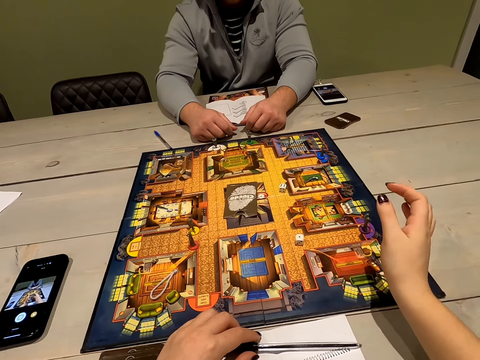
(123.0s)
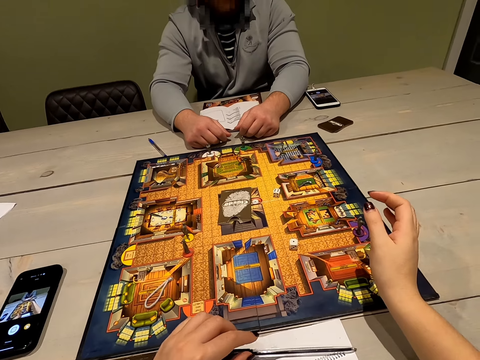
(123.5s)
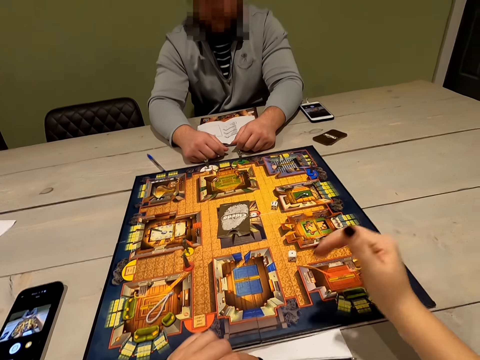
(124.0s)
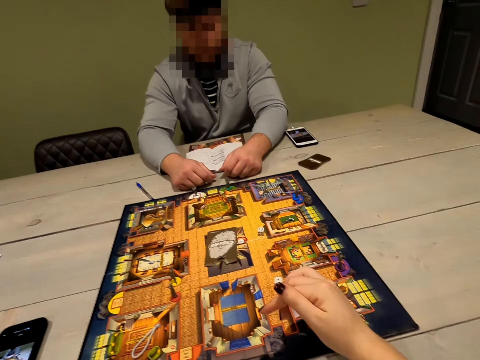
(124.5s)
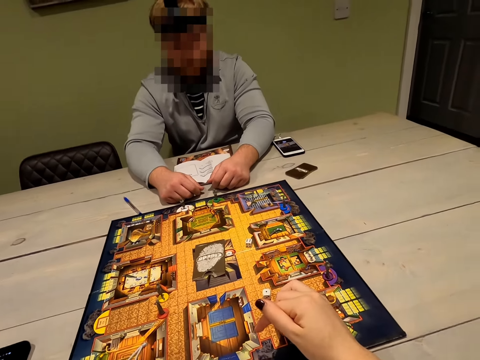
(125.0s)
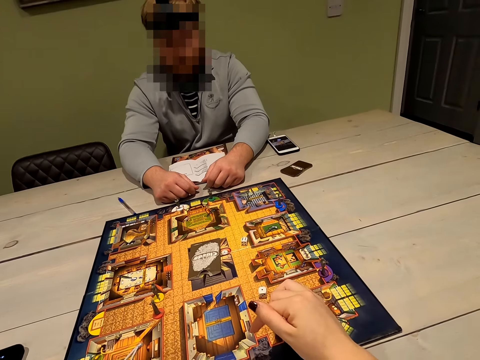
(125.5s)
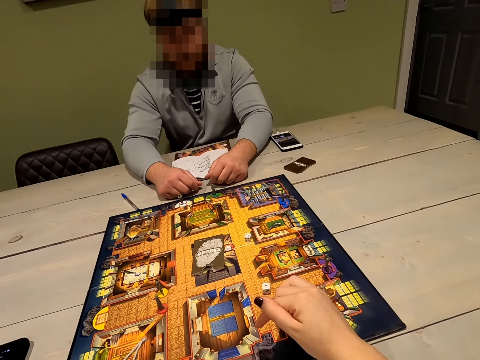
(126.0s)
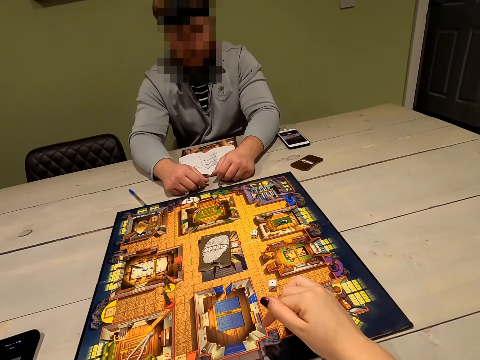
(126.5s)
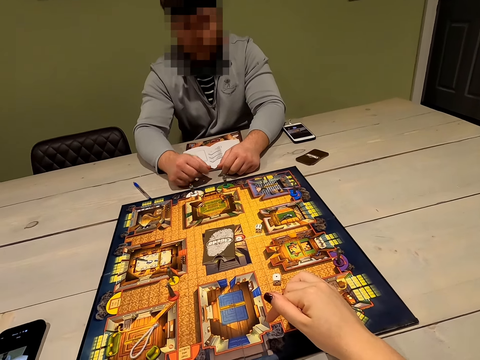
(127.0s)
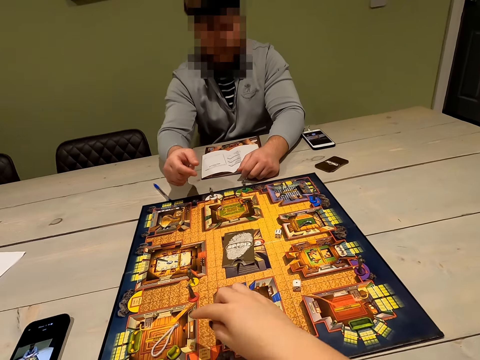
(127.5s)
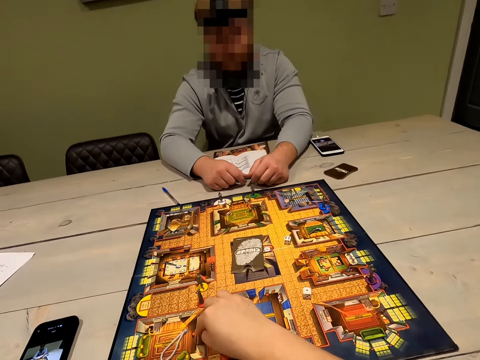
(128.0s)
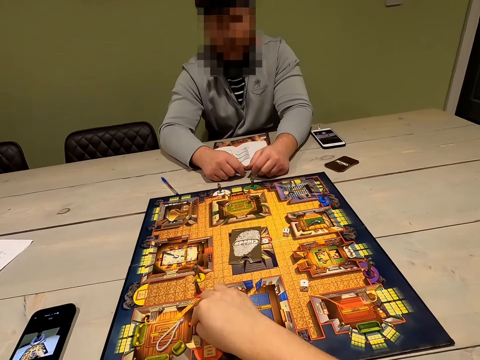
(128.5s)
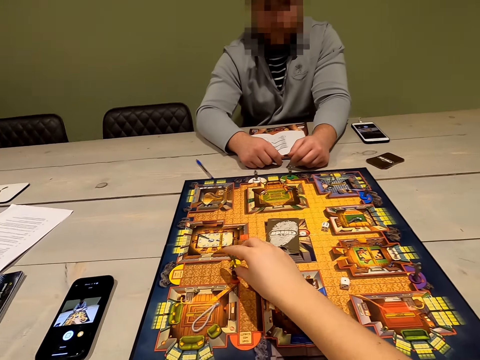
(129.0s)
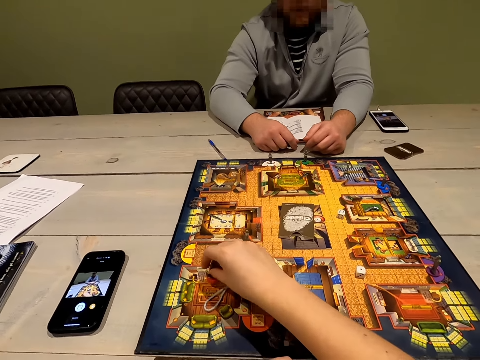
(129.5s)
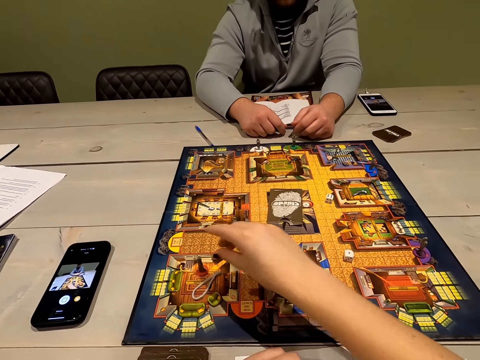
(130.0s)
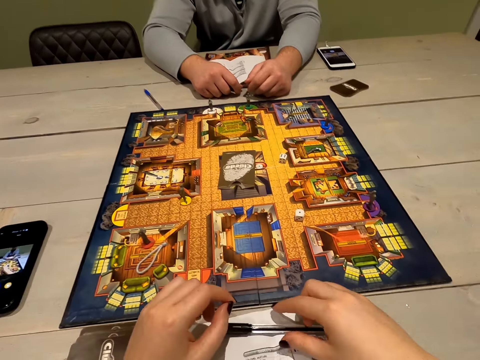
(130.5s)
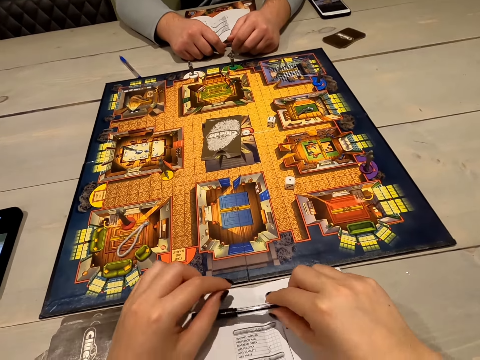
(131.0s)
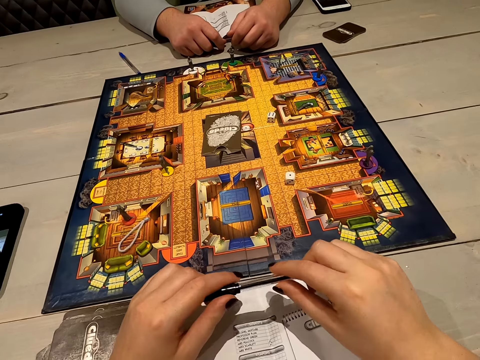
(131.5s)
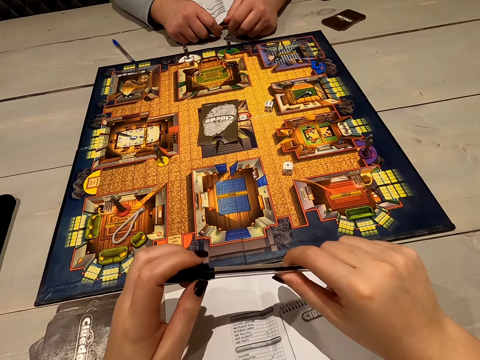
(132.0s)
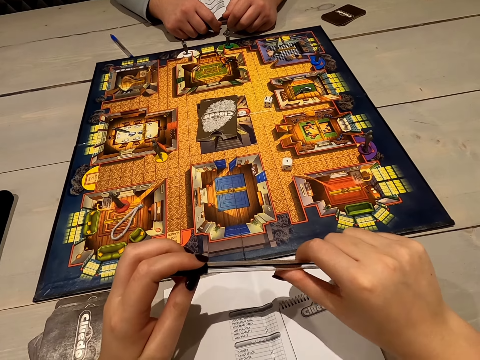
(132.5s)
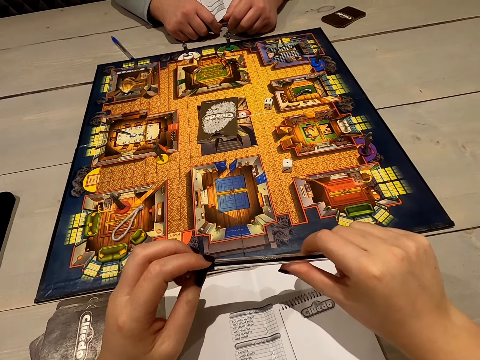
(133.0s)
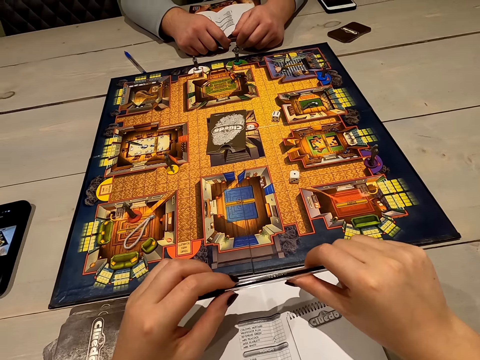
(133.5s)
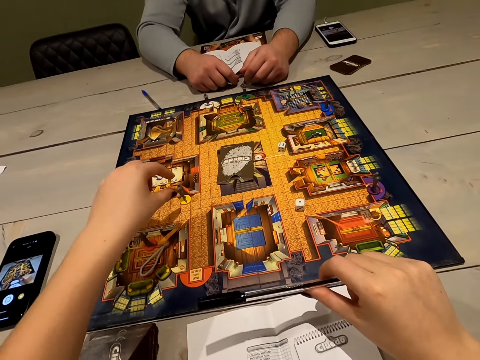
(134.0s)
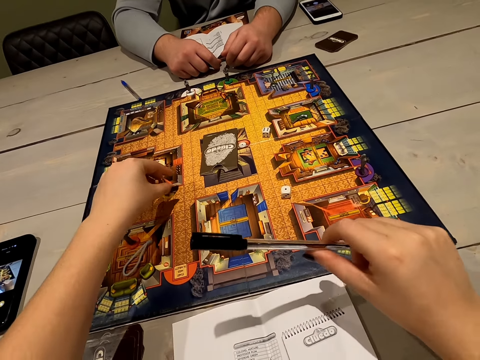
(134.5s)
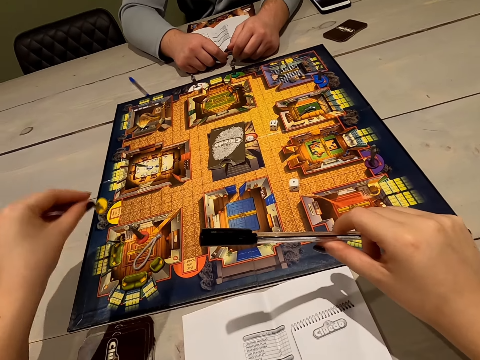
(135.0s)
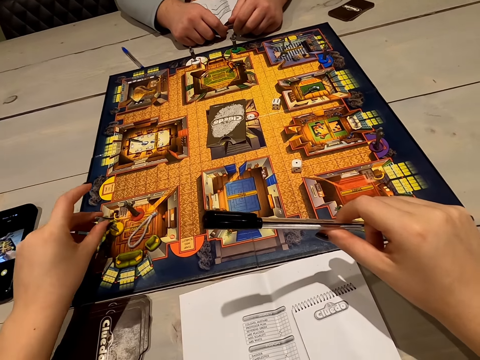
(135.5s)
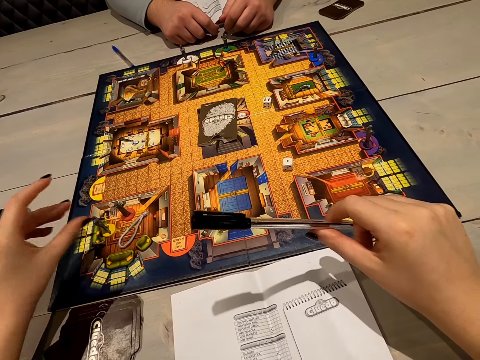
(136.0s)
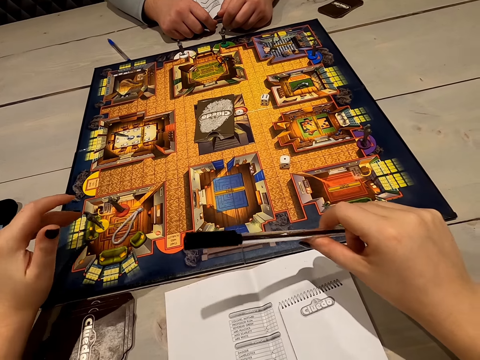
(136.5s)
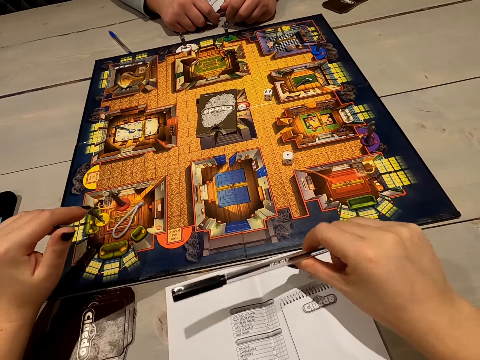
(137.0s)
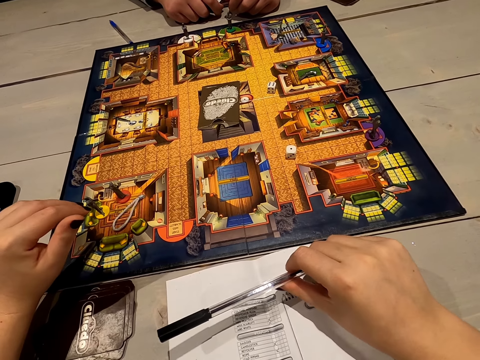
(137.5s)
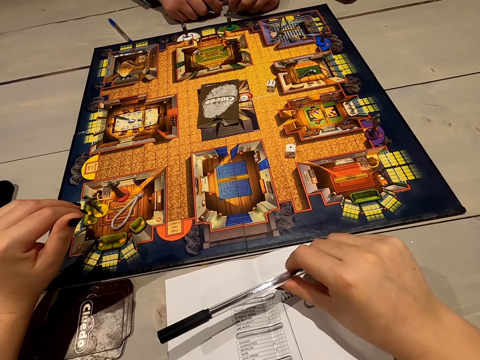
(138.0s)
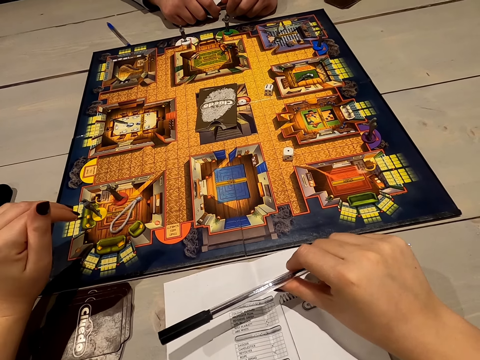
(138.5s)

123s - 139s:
The camera wearer looks at a person. They move a pawn. They hold a pen. They move a chessman.

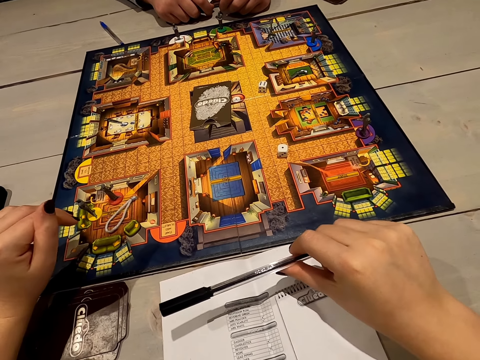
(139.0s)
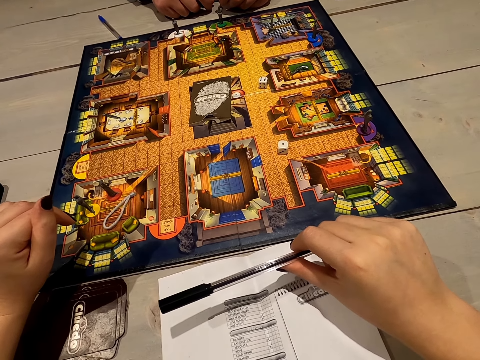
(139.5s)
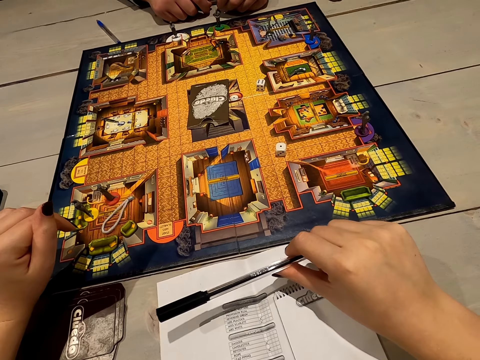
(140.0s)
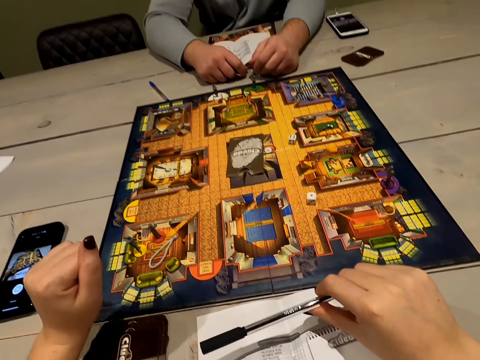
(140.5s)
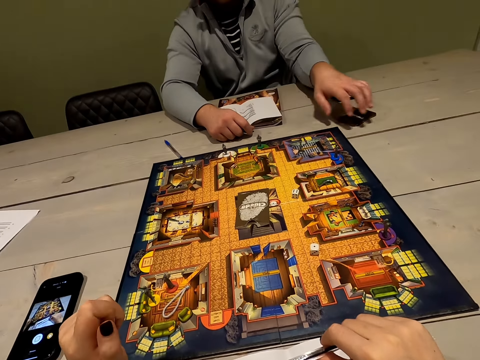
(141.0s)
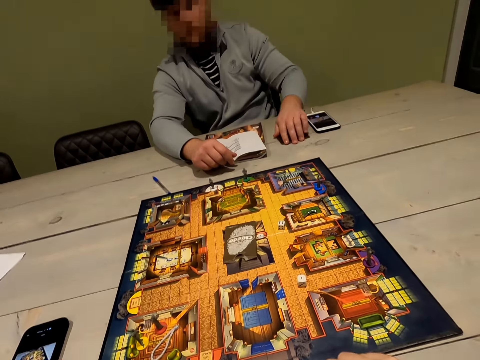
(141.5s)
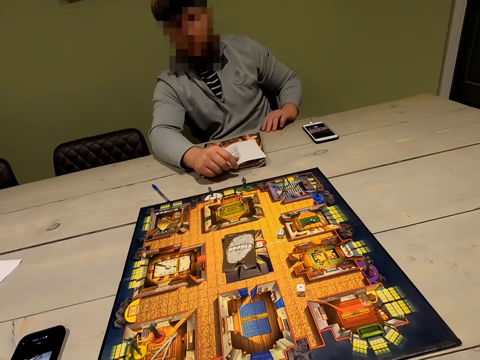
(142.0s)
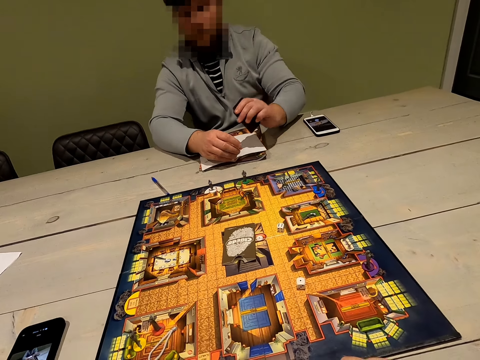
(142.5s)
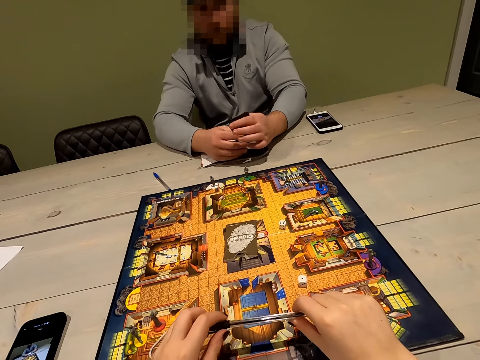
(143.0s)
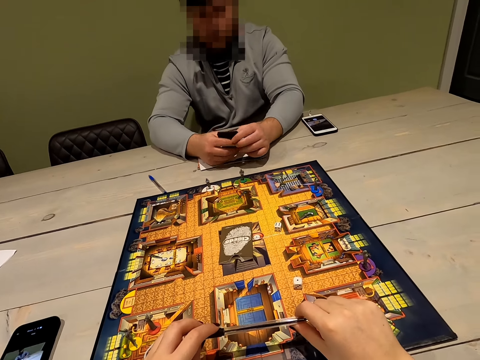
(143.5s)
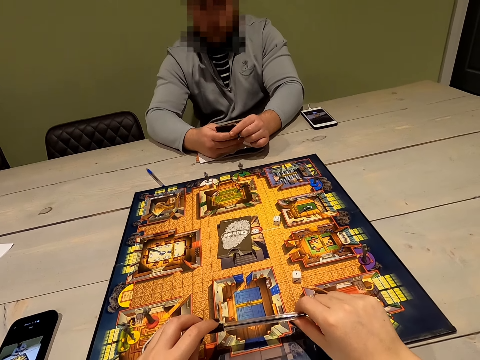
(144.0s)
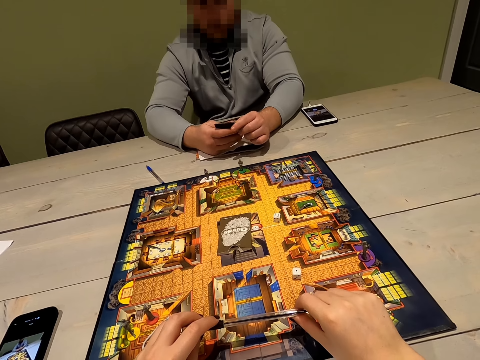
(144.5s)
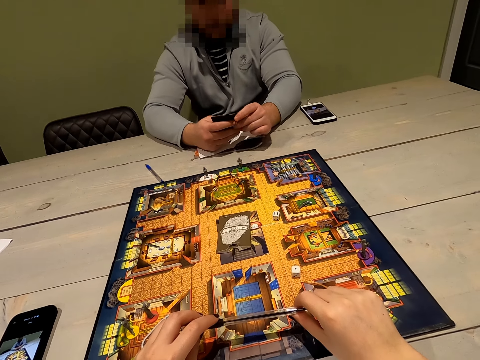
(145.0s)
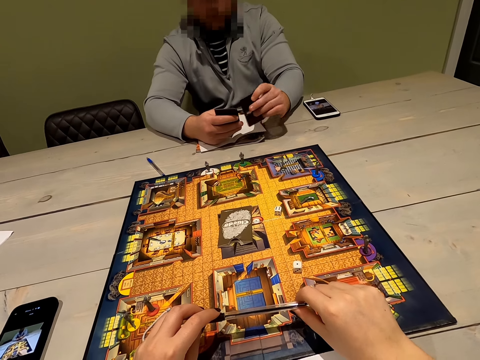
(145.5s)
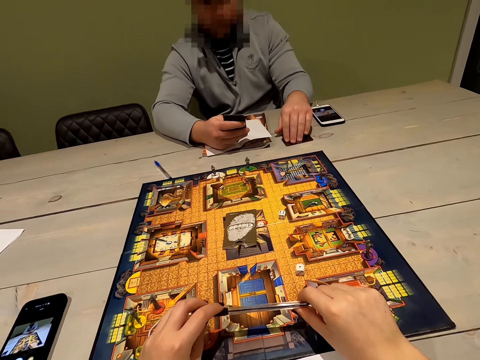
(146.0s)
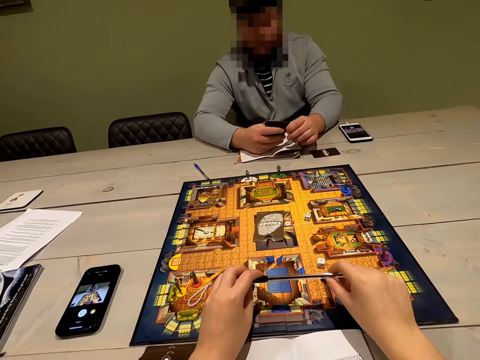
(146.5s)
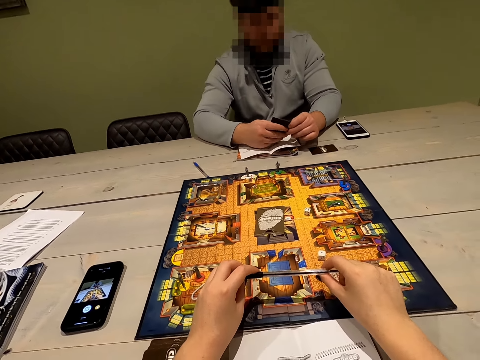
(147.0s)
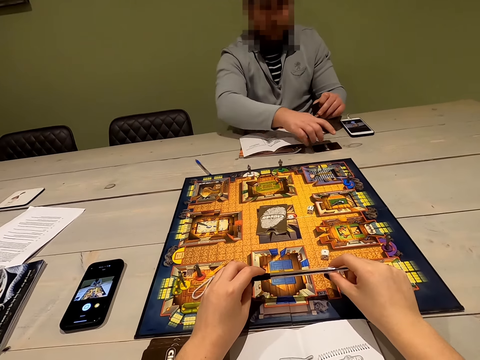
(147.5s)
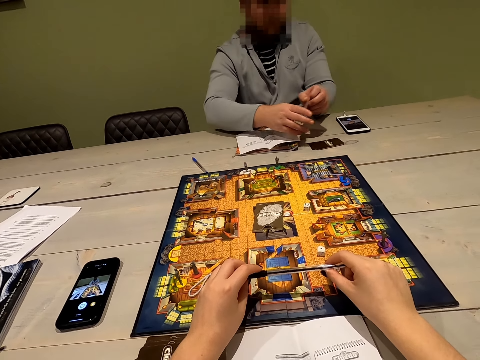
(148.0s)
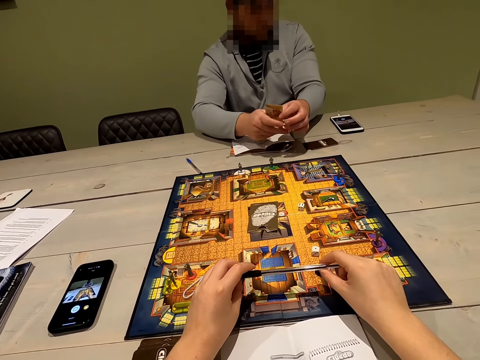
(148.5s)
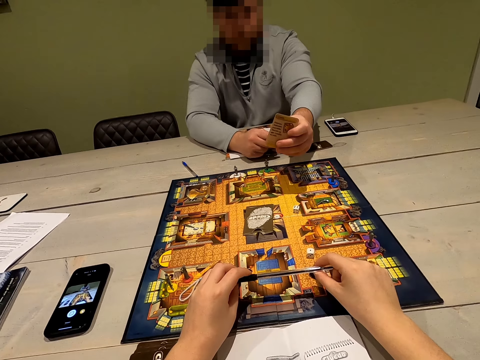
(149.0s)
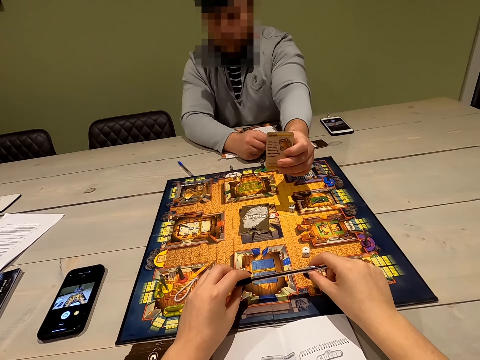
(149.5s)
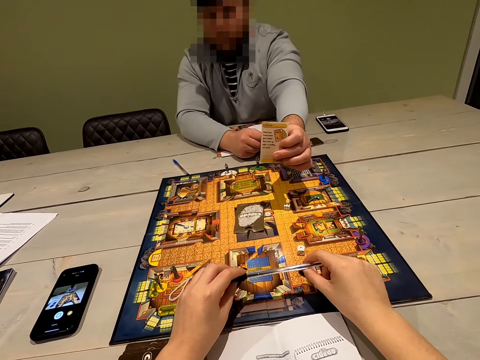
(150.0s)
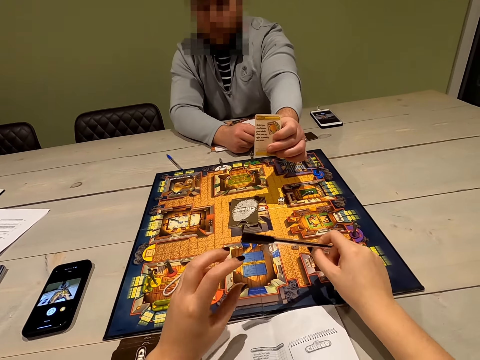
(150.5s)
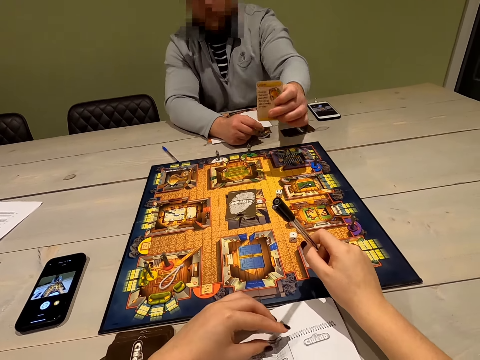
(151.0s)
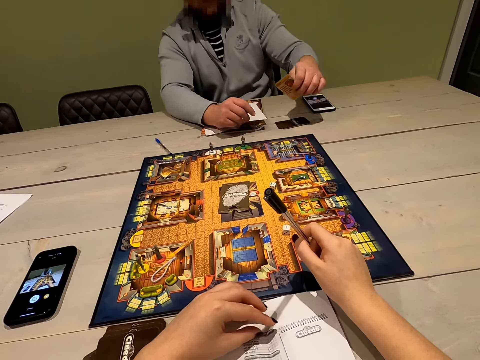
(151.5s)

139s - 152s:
A person picks cards. The person shows a card.
